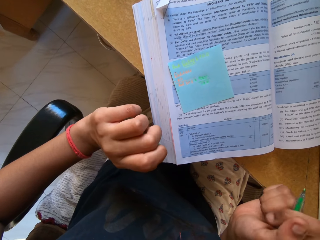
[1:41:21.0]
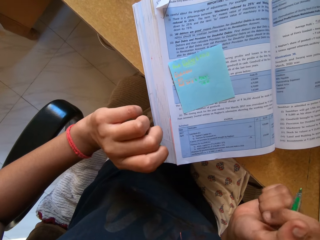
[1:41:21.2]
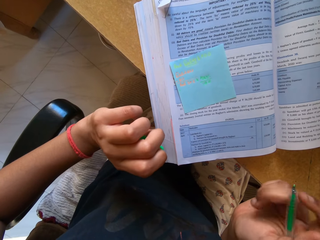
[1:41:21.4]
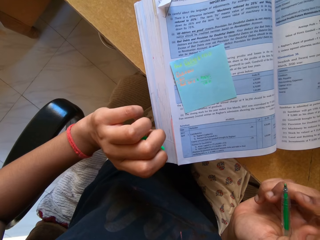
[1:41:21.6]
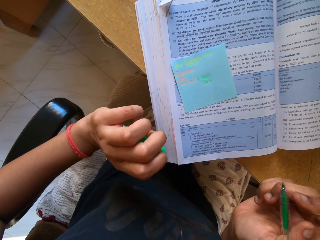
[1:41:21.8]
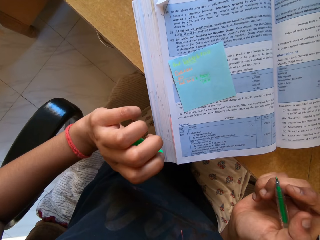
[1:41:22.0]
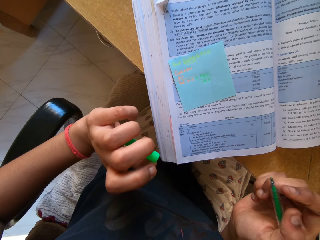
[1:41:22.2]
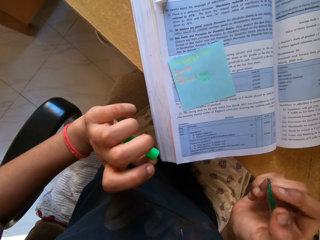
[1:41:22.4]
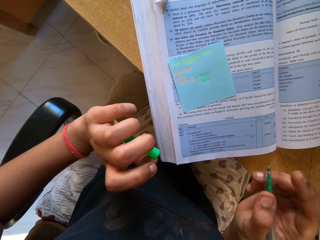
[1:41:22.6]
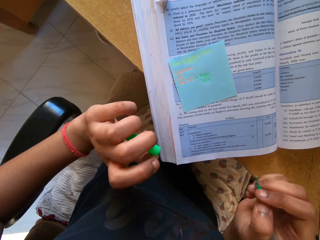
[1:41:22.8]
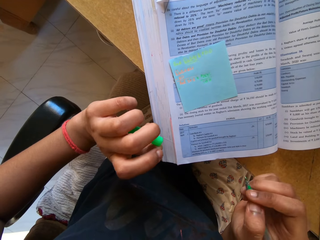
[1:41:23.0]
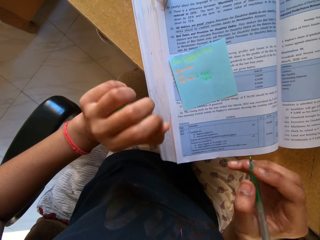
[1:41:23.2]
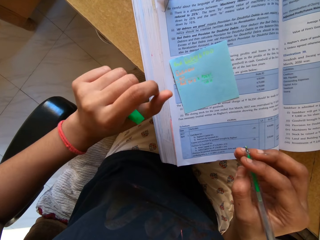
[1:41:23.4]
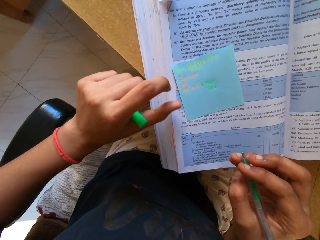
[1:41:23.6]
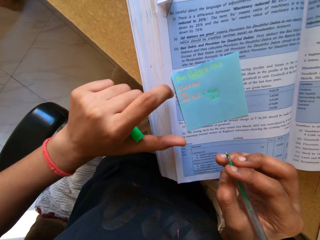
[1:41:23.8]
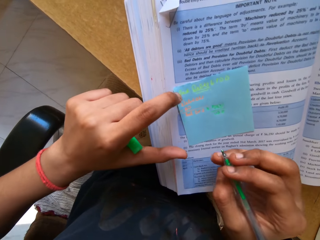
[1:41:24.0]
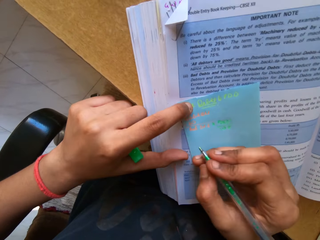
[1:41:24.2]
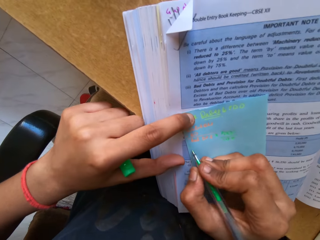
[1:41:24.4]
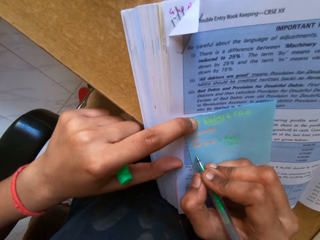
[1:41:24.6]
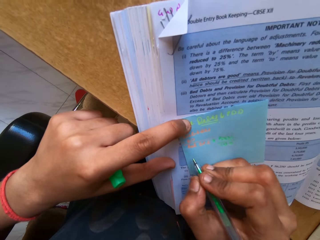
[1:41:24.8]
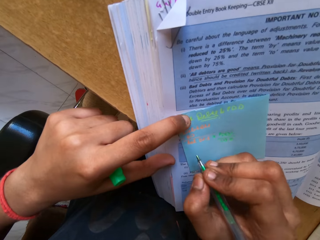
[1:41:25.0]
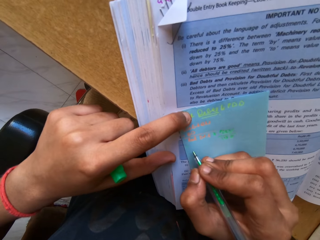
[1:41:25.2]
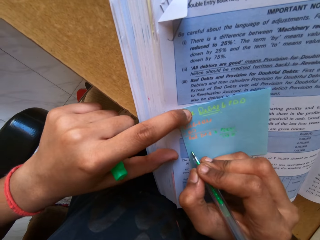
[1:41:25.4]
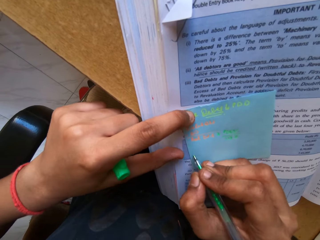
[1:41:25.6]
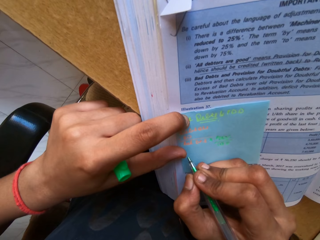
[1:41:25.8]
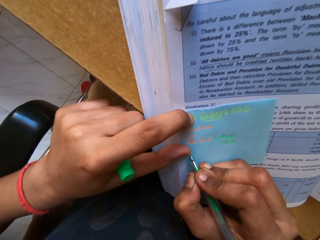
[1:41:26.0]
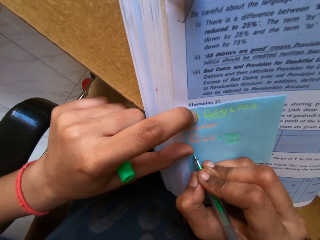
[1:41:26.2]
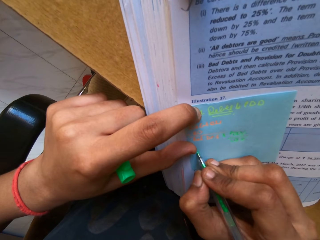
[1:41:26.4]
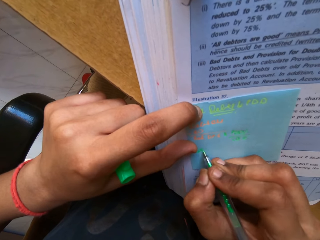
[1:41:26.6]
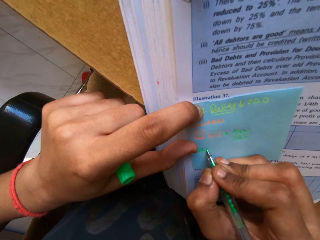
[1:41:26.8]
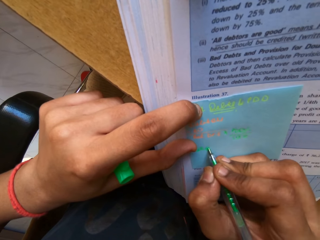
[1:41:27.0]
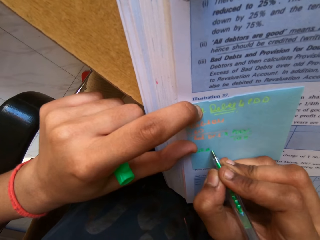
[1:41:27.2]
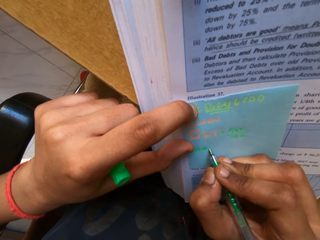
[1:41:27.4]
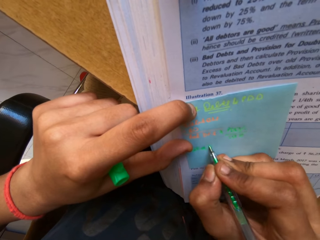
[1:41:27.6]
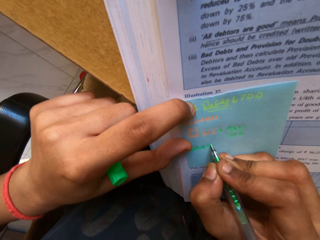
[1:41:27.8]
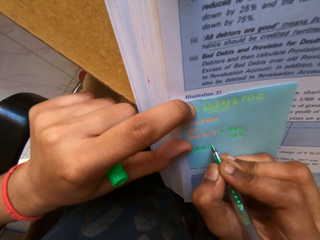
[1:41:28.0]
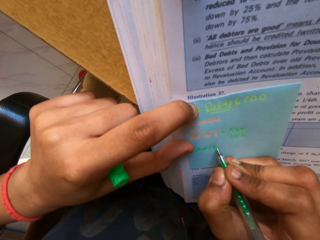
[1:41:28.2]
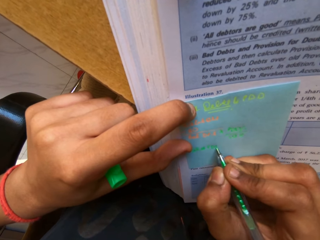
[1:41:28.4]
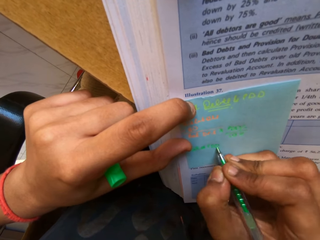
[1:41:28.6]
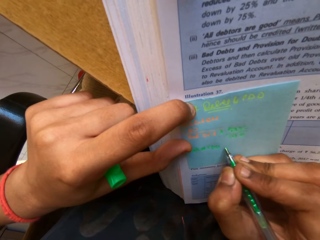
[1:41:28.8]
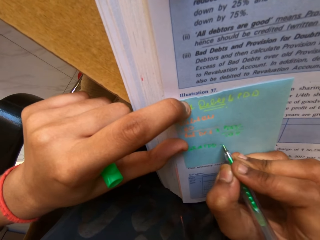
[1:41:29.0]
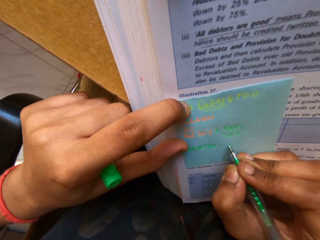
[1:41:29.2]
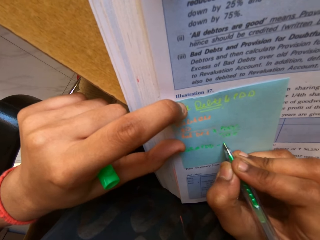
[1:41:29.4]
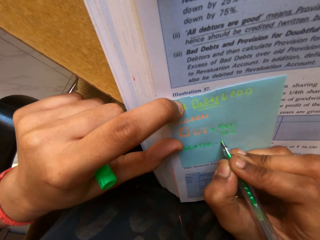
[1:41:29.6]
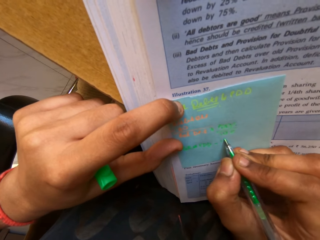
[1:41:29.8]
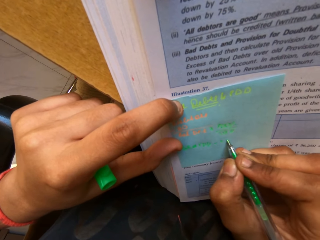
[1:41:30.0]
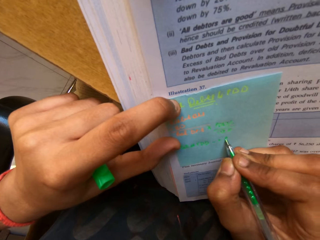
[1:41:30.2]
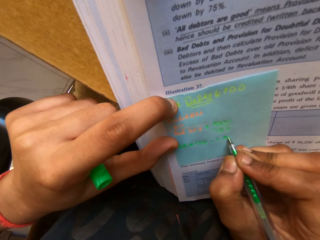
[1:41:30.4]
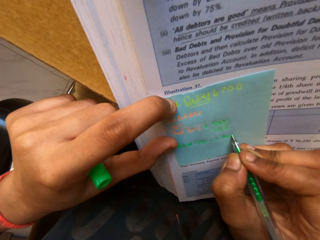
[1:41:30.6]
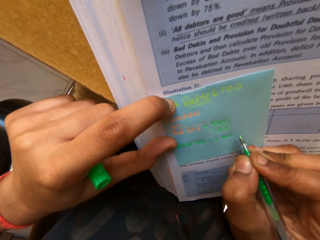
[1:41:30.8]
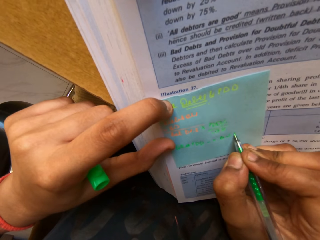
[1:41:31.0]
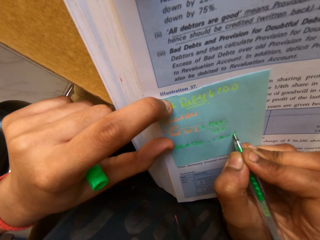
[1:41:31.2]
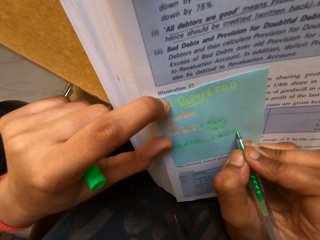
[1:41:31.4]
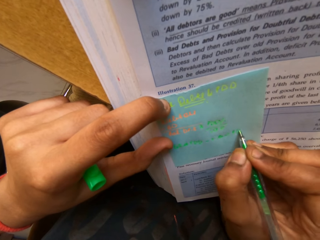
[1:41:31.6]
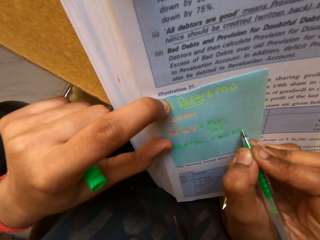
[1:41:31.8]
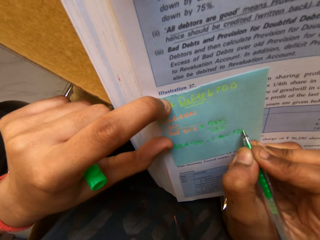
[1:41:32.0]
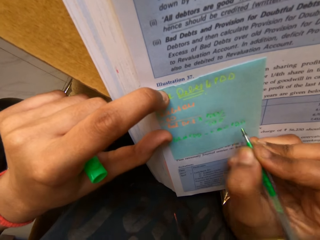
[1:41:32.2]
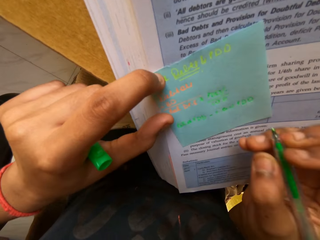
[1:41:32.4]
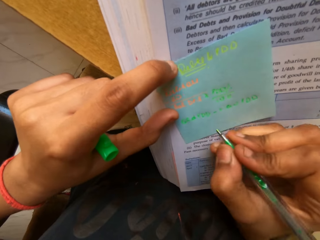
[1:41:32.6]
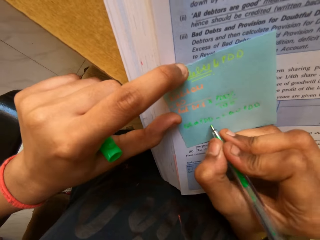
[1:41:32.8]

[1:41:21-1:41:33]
The camera wearer flexes fingers. They write on the note pad.

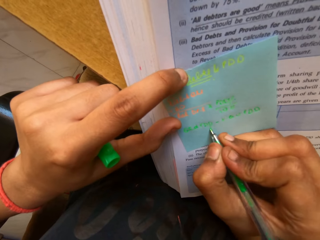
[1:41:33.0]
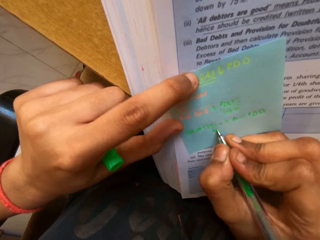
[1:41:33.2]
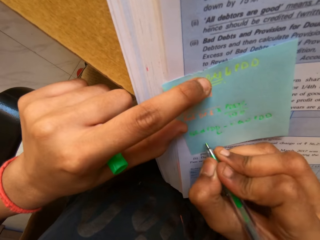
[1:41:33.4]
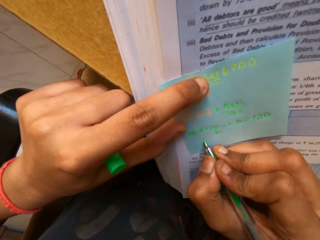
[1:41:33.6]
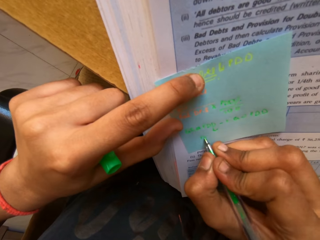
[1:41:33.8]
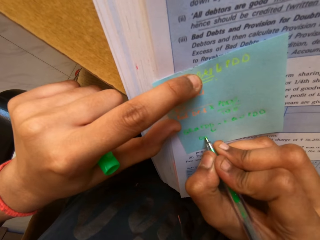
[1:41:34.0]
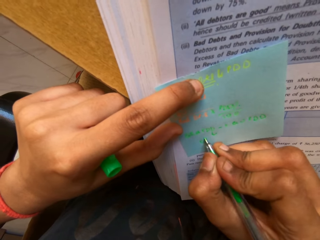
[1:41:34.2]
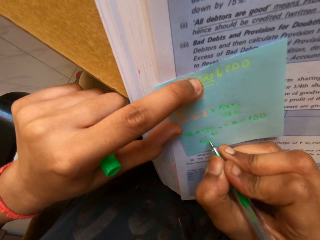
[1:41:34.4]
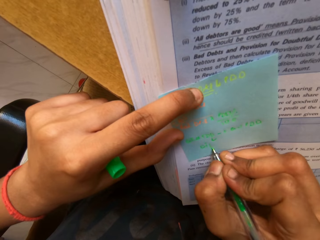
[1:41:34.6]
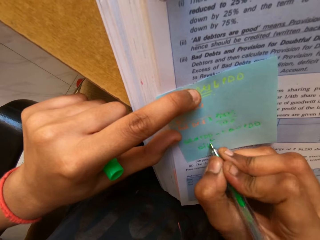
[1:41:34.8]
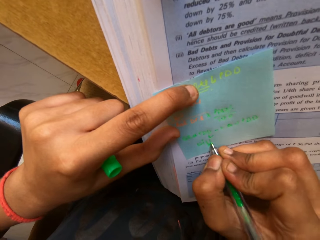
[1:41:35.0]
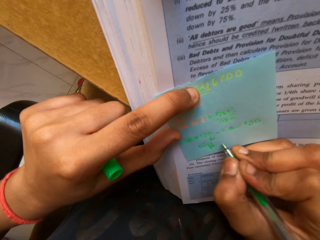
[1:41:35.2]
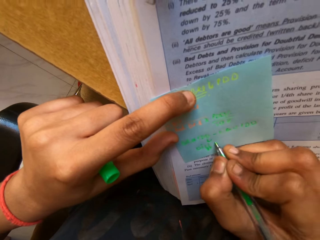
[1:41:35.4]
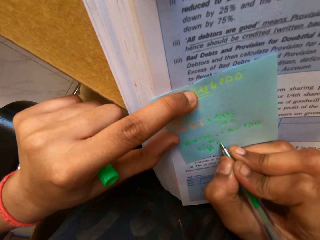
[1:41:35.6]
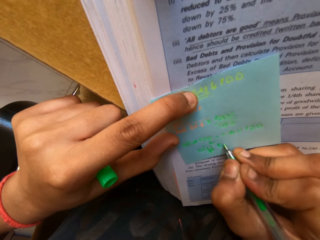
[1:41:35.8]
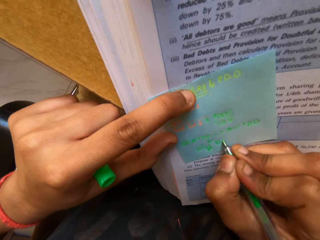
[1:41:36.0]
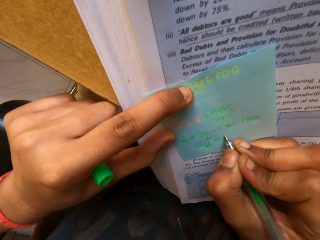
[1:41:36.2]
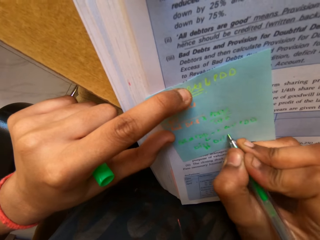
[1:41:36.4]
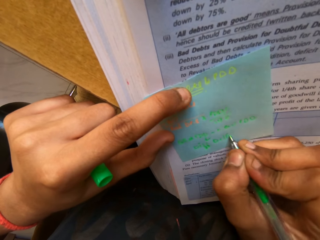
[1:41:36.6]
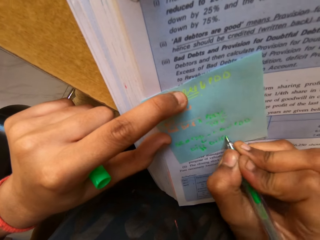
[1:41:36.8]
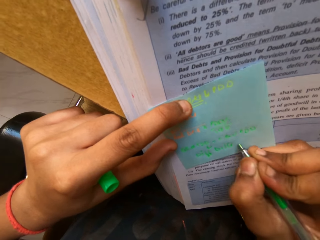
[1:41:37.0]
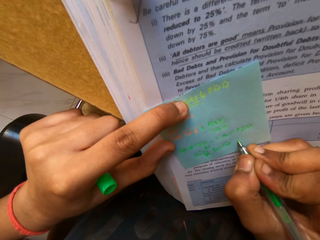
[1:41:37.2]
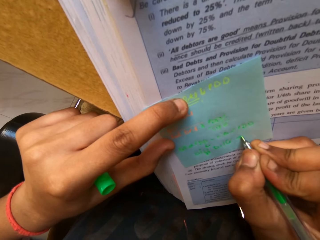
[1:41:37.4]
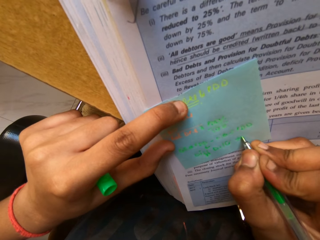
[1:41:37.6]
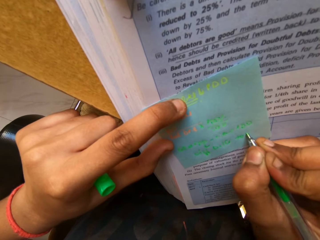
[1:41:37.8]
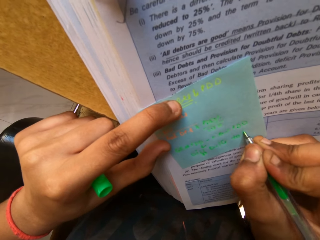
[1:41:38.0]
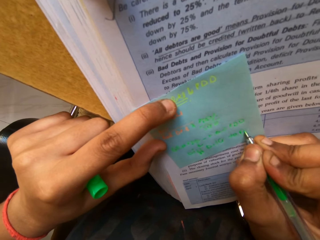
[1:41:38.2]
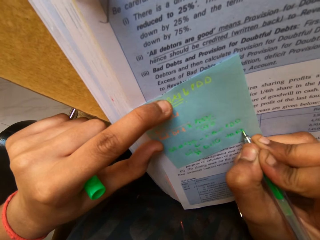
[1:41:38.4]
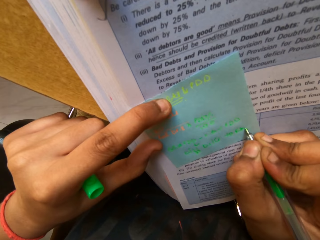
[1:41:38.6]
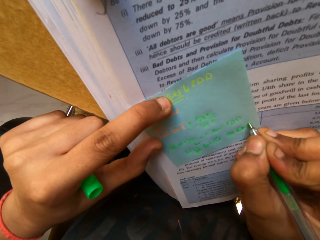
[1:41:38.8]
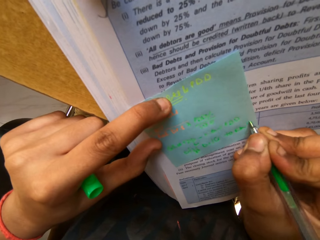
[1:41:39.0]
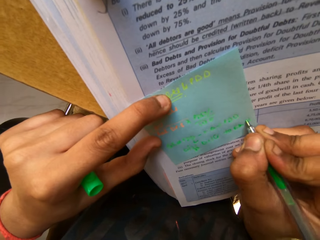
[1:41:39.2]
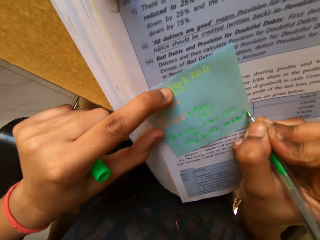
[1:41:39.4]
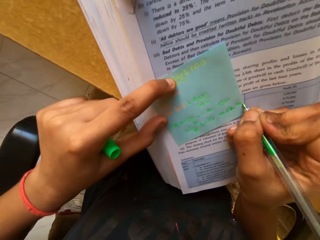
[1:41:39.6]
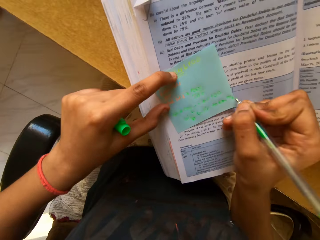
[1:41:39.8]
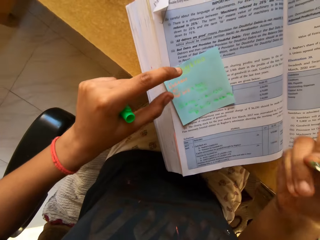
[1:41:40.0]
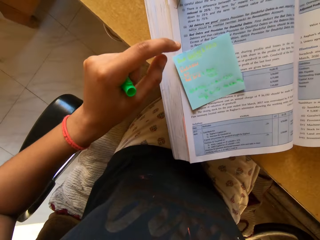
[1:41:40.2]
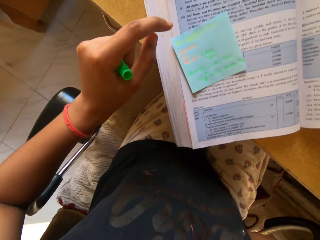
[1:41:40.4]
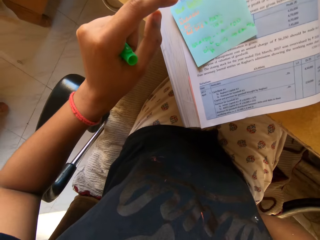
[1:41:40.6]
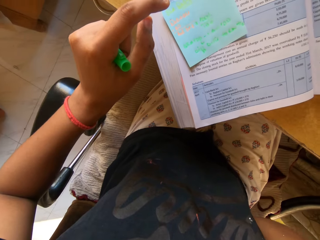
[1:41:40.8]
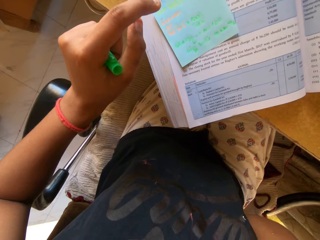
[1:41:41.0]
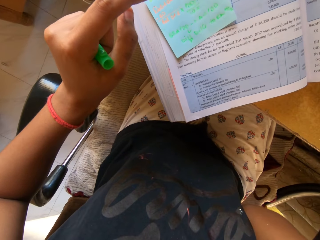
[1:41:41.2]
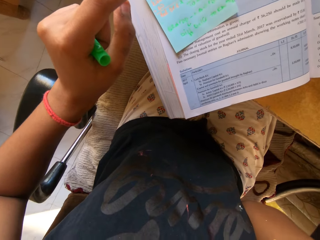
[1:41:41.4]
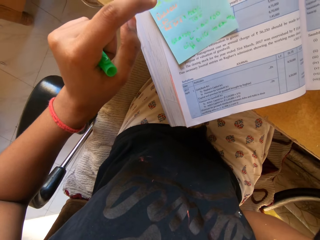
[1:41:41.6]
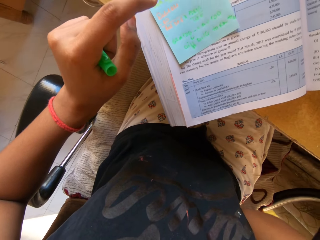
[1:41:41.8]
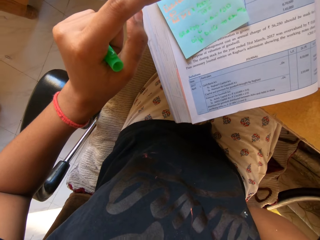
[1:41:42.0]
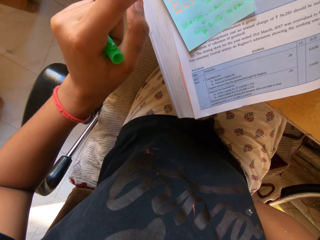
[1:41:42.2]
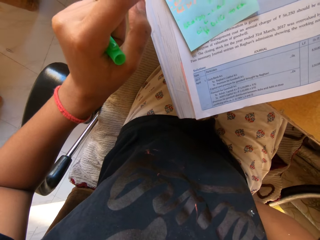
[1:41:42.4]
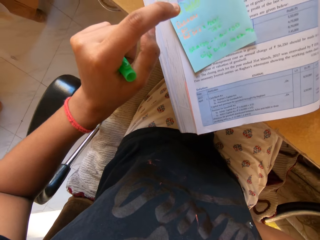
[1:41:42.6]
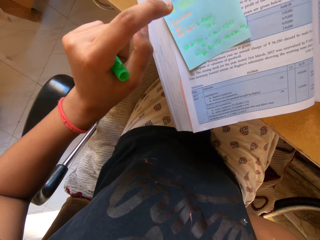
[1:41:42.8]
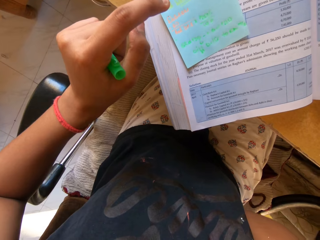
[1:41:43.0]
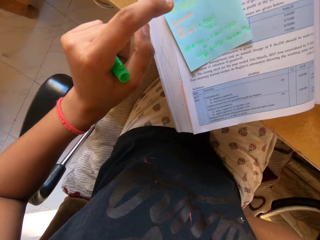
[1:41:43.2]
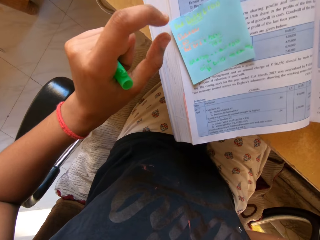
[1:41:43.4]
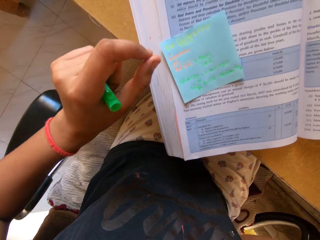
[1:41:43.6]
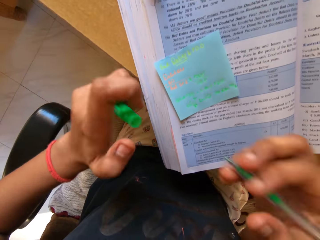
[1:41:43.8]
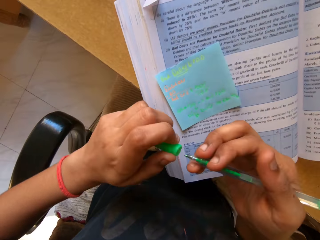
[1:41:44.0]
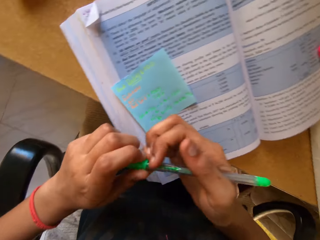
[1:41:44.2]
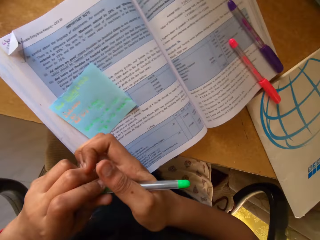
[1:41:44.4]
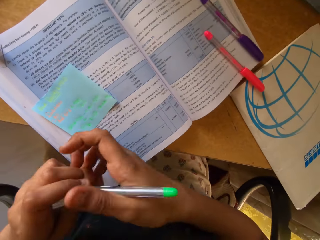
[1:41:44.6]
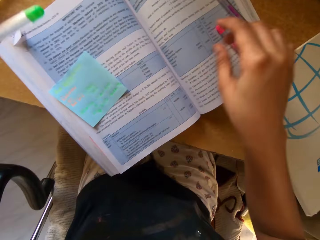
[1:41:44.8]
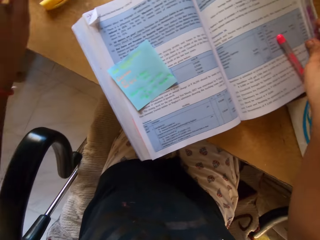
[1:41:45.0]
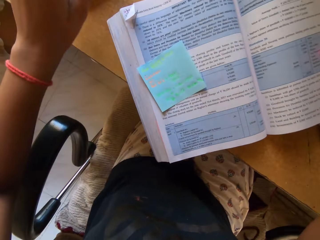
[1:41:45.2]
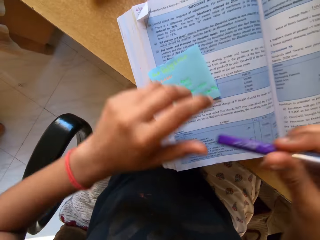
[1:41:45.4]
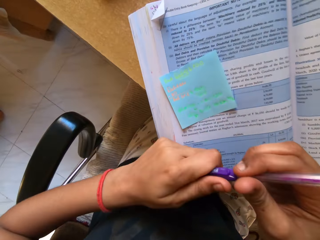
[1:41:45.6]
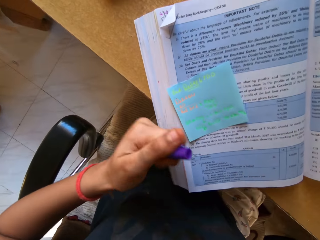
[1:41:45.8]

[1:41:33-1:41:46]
The camera wearer raises a hand. They drop a hand, put the pen cap on the pen, and put the pen on the table.
